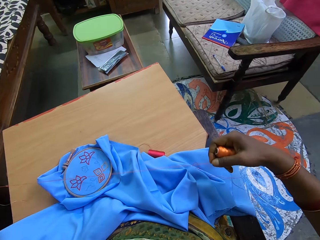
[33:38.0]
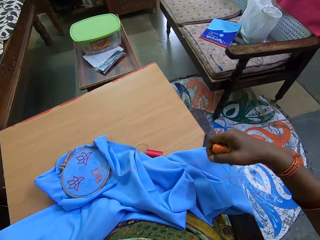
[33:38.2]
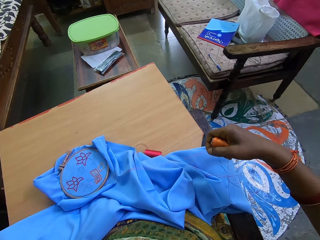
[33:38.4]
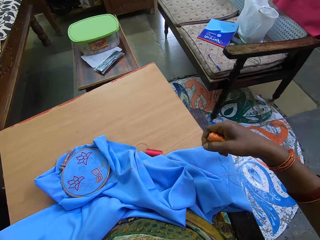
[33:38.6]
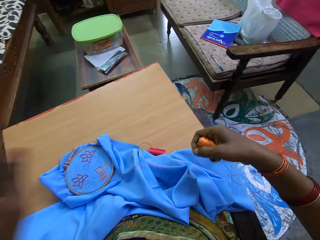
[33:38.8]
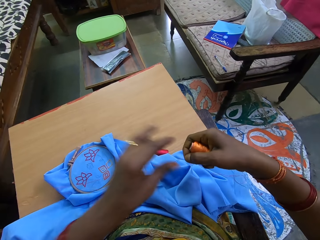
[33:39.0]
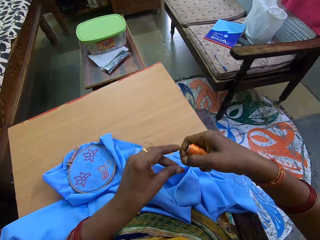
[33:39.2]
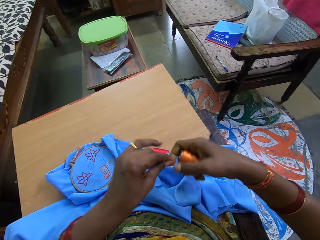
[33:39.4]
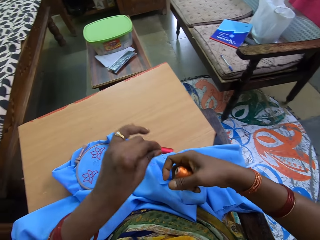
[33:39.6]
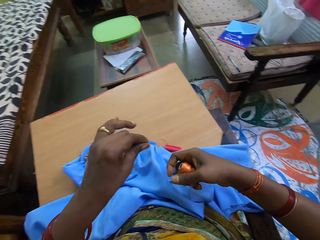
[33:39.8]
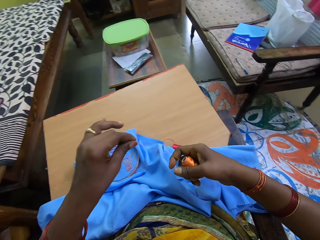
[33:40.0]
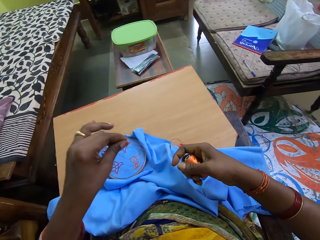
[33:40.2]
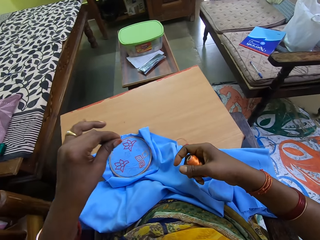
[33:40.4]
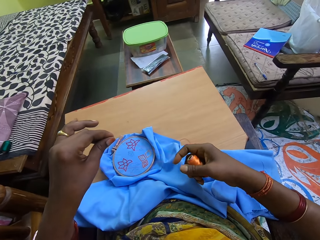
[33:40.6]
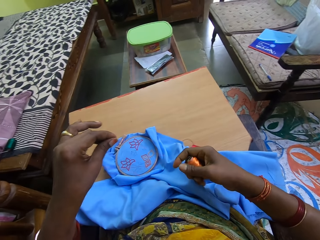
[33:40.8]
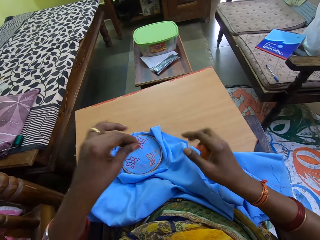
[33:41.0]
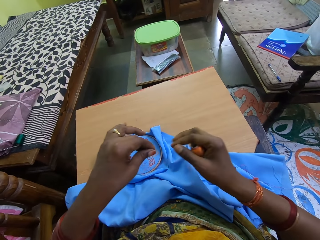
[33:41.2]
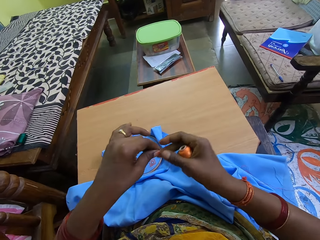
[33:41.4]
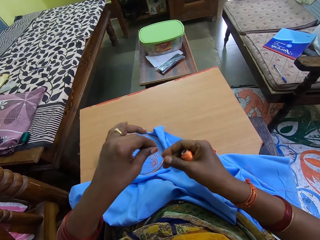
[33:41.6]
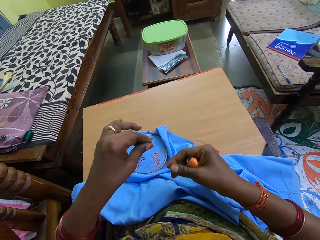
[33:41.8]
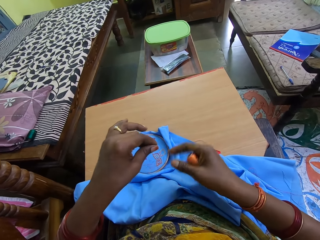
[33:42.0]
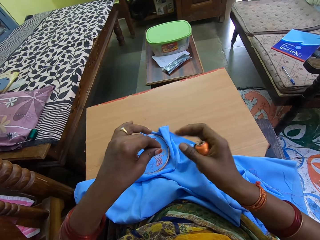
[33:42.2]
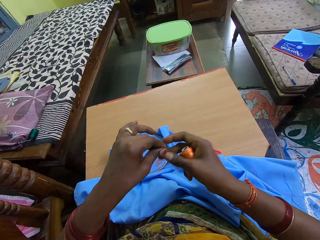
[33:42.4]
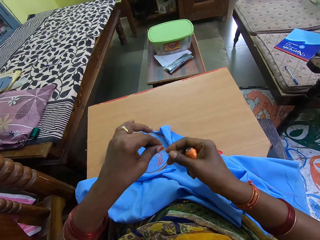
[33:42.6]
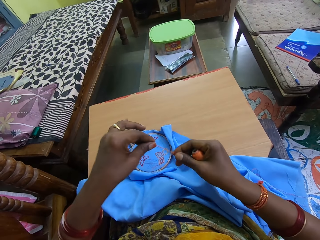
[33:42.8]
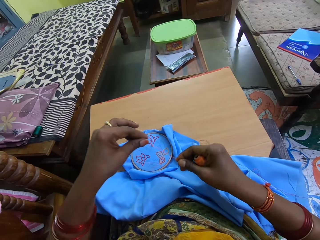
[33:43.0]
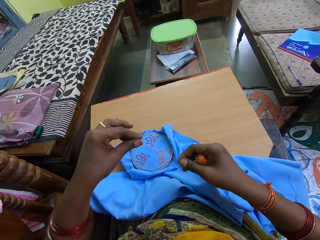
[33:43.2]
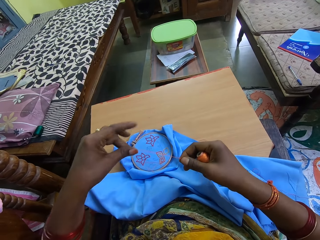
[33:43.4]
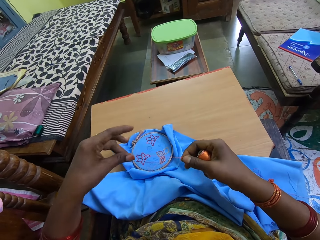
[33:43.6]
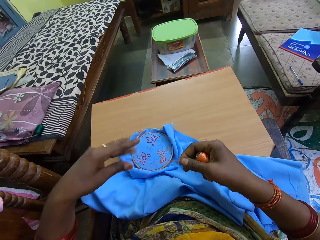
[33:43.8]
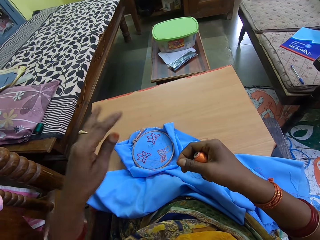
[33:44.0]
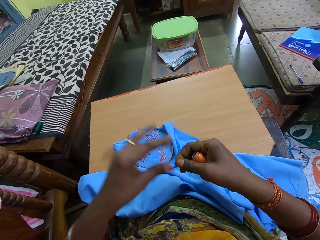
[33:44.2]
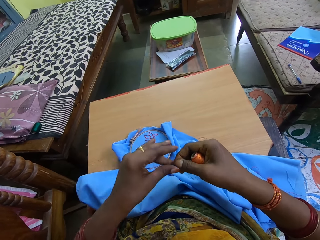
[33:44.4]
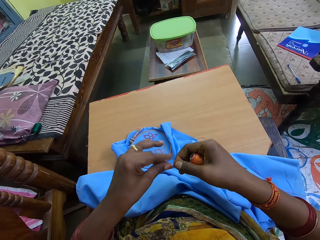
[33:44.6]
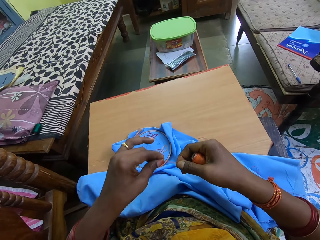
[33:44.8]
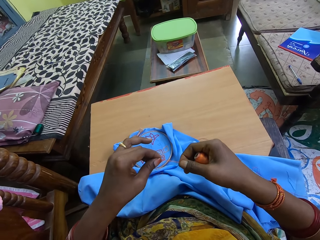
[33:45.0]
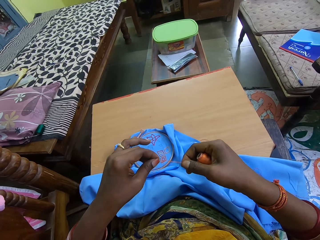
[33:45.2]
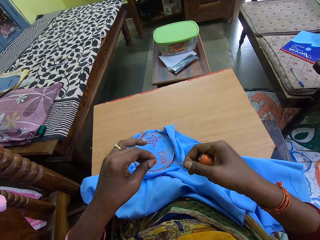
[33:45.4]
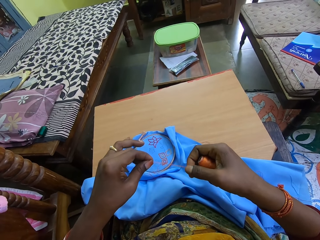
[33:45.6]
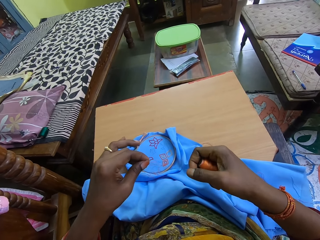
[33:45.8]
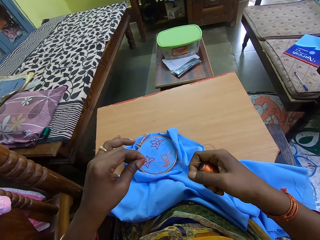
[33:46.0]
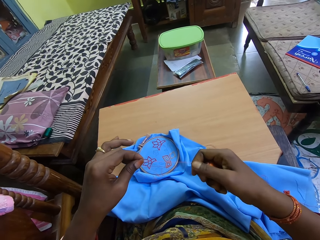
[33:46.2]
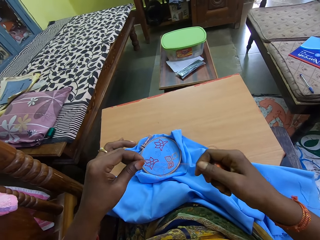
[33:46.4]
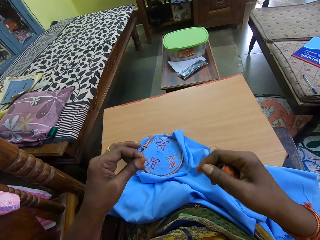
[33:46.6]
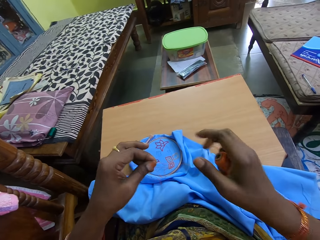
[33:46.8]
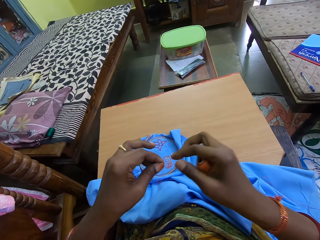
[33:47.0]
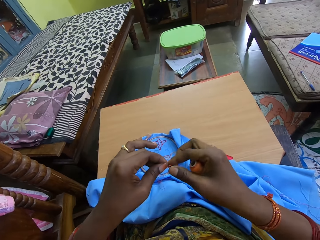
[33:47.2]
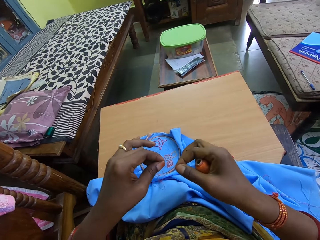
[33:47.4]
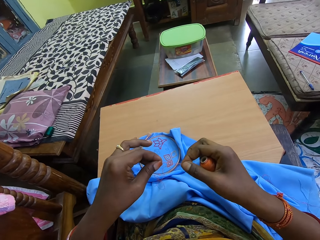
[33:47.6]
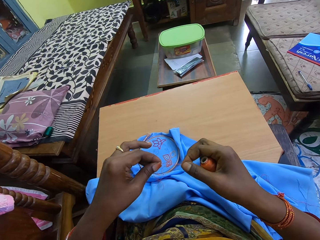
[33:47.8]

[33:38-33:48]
The camera wearer holds the thread.

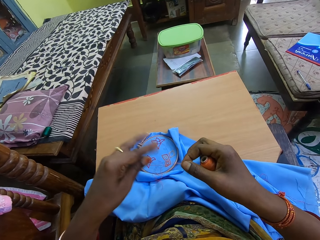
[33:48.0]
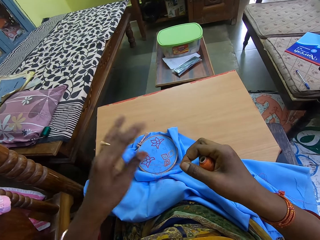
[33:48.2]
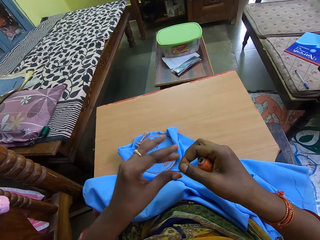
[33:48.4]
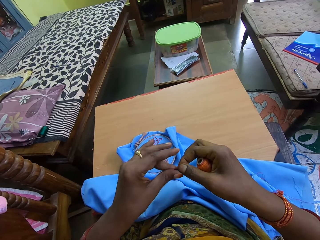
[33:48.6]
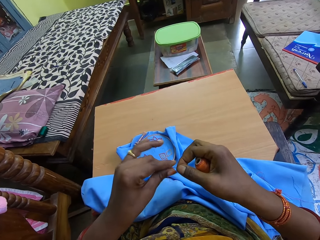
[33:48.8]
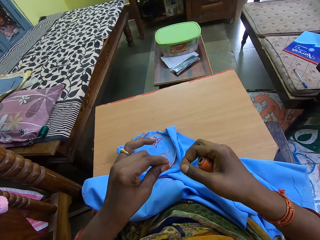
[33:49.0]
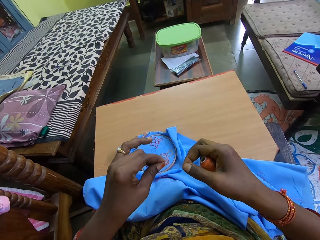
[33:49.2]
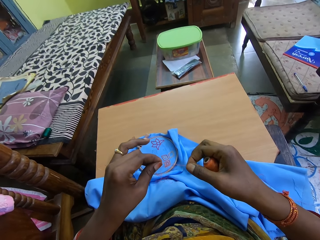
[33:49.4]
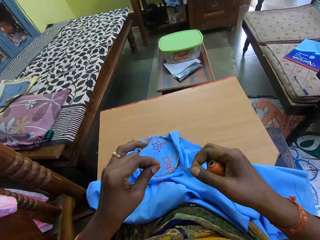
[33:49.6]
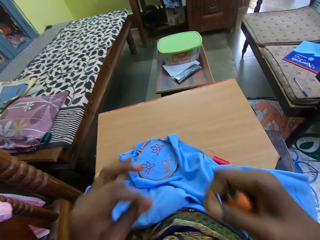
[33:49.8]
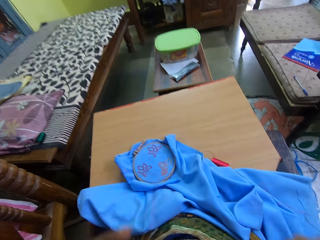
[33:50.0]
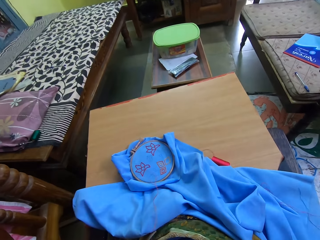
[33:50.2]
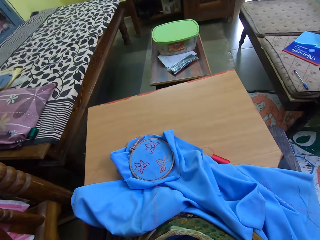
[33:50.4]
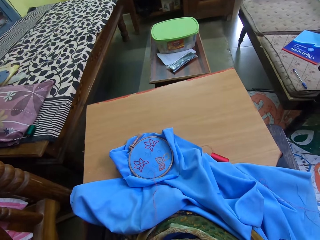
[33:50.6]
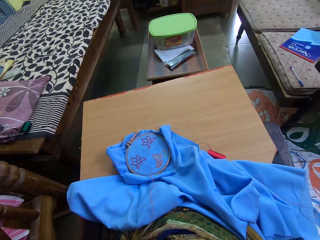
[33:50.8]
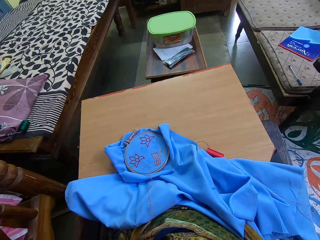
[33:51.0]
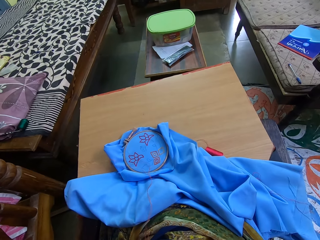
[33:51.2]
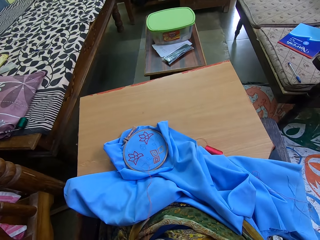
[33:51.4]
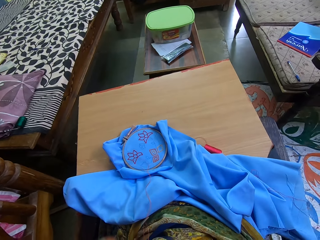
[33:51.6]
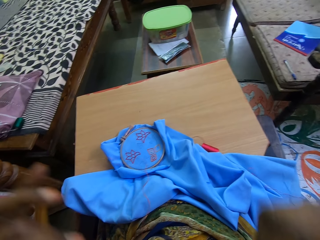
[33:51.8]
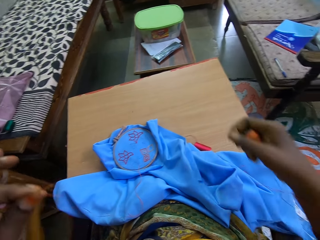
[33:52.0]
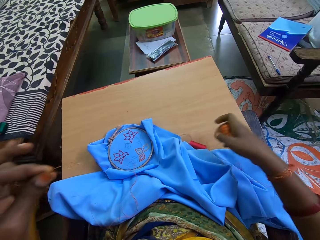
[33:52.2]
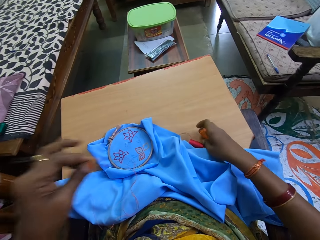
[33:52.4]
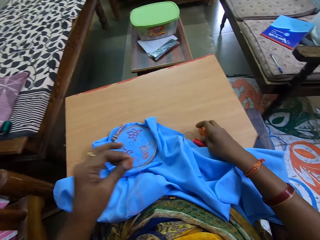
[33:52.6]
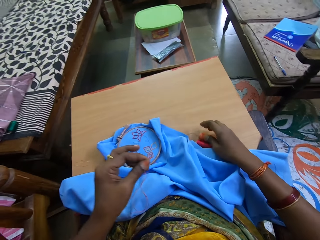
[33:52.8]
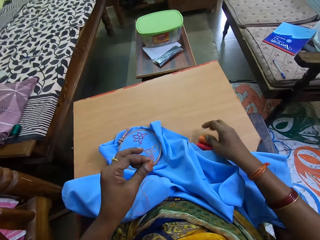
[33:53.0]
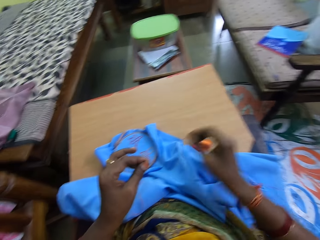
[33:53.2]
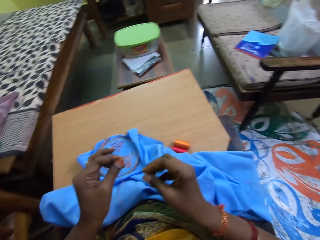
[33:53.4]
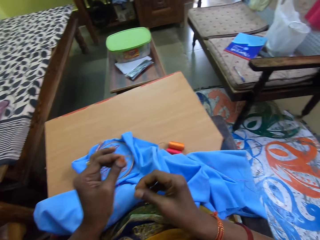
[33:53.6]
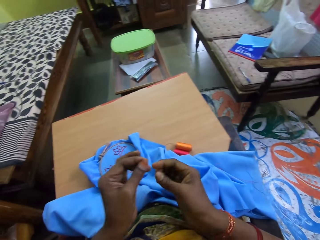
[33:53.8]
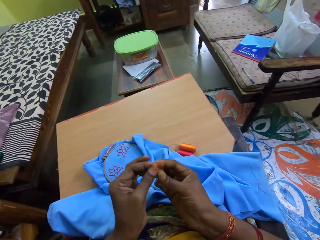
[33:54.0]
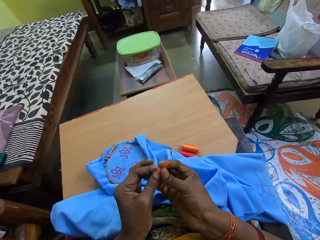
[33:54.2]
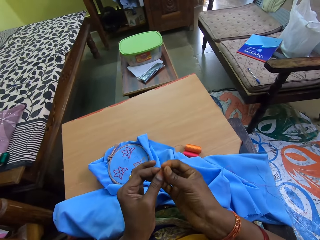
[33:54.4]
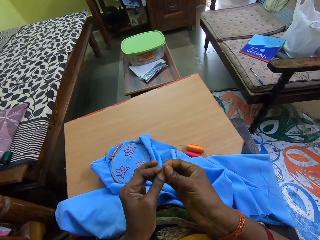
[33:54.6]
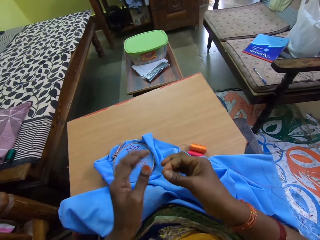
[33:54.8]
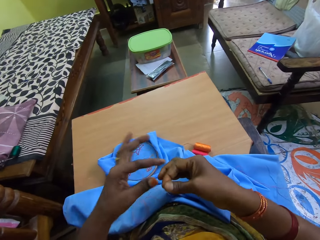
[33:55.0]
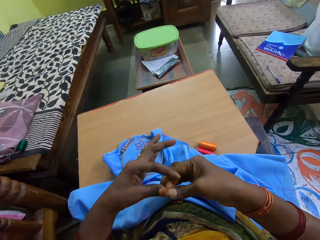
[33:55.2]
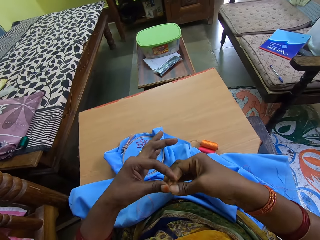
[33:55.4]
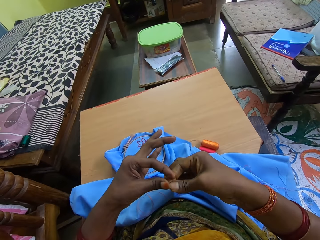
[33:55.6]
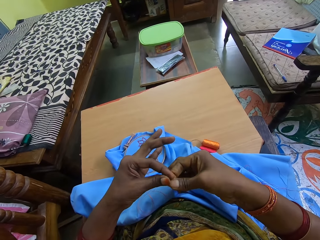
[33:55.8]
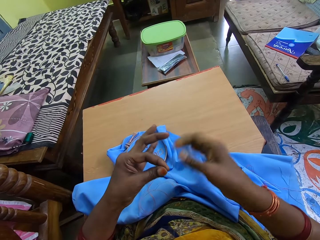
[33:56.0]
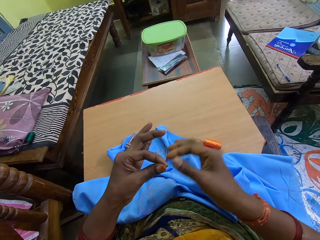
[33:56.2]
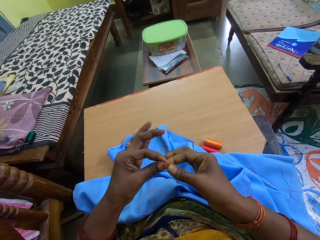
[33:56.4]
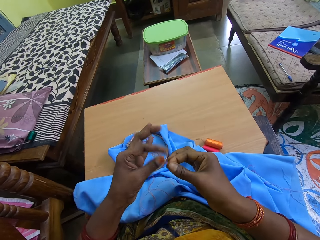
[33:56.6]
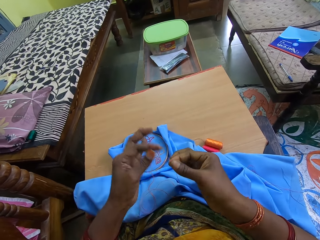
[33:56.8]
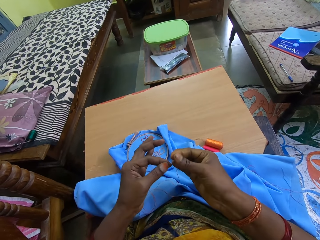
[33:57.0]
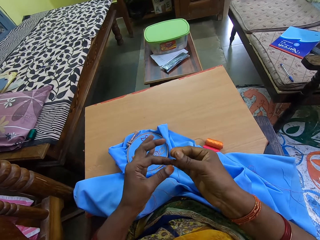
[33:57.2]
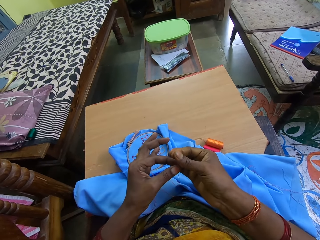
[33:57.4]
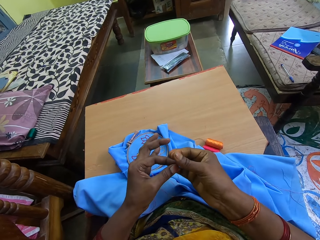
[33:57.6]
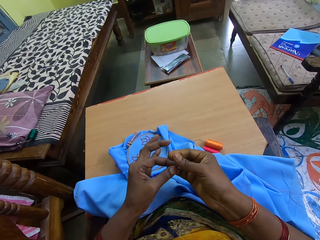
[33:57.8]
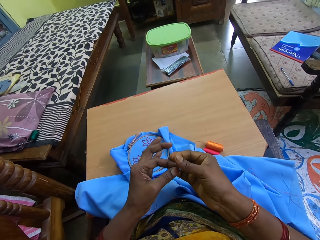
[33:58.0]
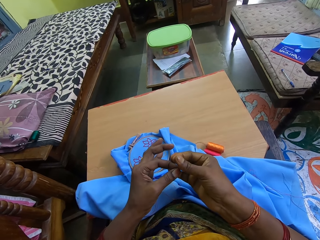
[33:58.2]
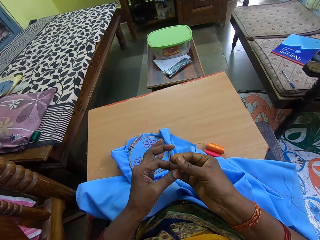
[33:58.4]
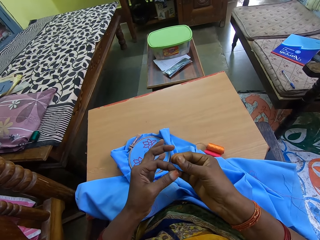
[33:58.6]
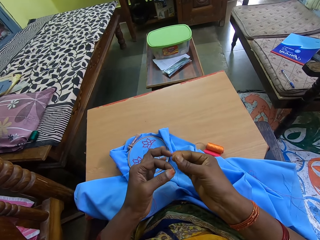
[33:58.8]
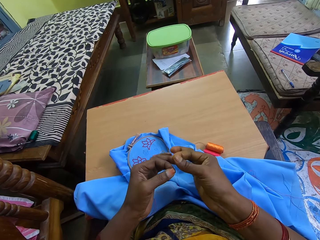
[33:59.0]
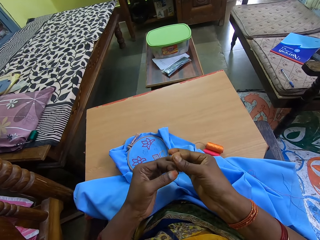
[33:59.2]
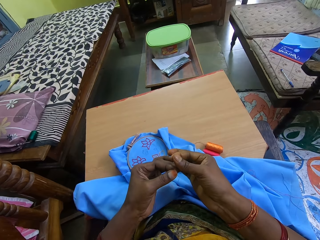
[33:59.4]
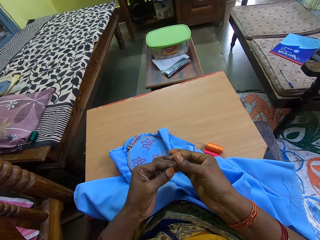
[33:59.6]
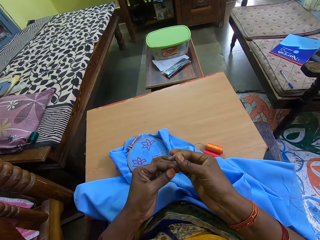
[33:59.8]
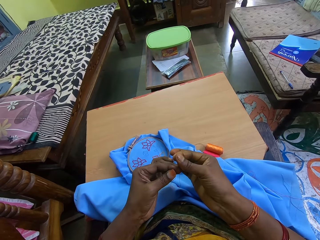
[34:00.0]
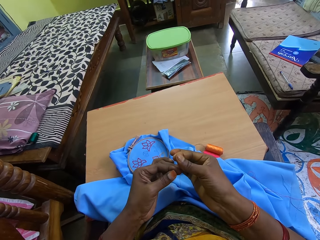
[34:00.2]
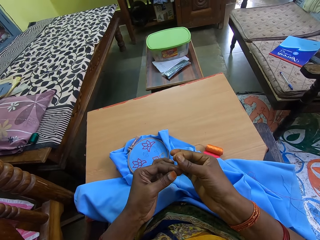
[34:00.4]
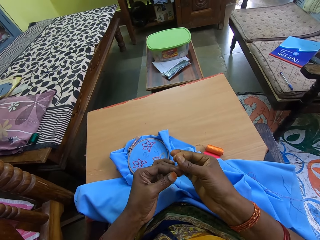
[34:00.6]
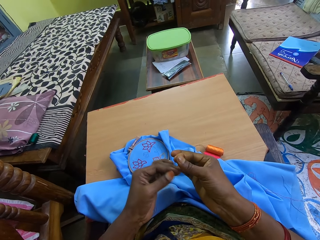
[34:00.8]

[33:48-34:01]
The camera wearer cuts the thread. She drops the sewing thread on the wooden plank with her right hand. She holds the thread. She adjusts the sewing thread with both hands.
